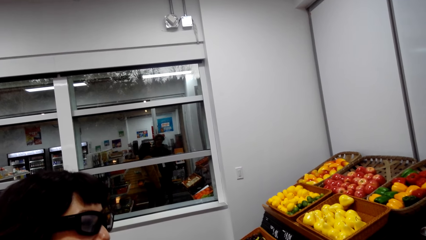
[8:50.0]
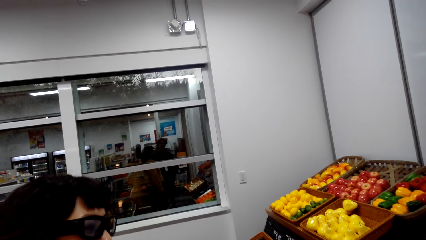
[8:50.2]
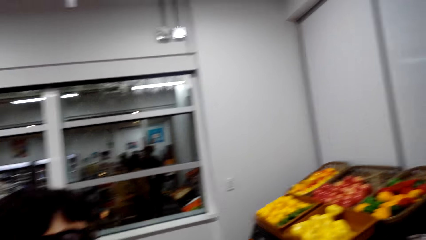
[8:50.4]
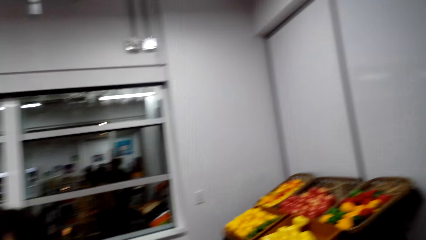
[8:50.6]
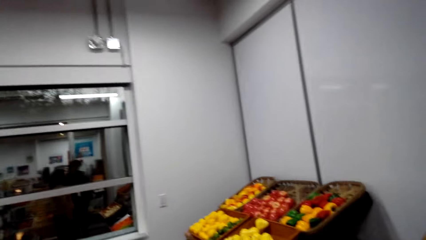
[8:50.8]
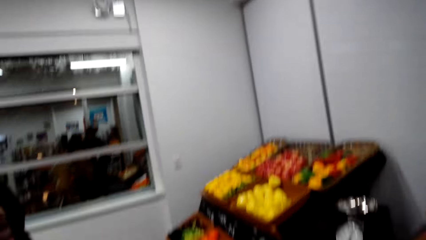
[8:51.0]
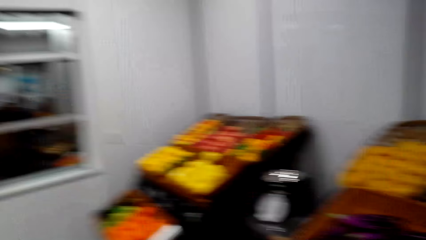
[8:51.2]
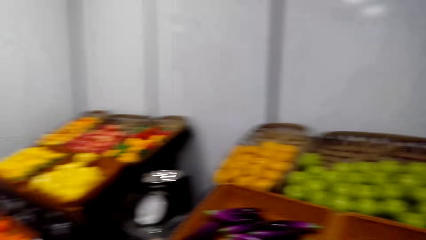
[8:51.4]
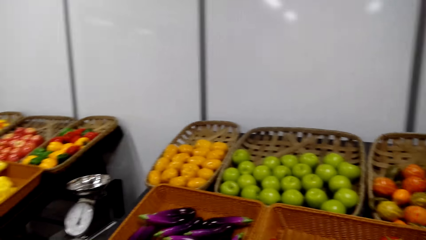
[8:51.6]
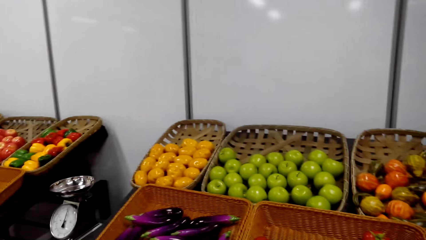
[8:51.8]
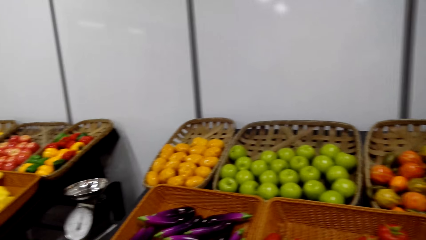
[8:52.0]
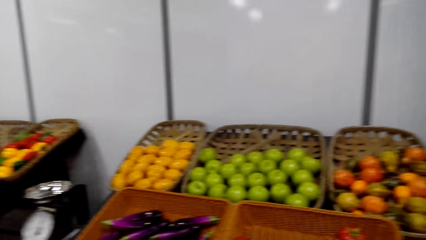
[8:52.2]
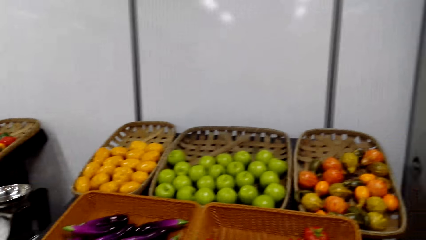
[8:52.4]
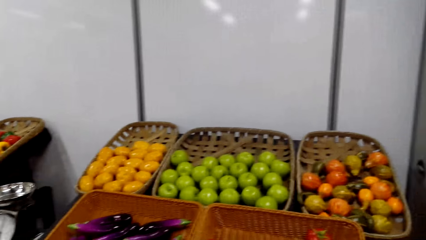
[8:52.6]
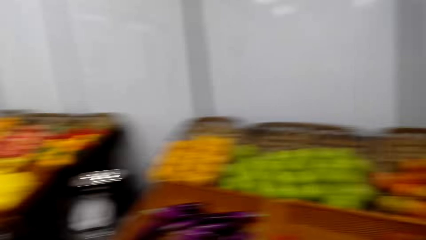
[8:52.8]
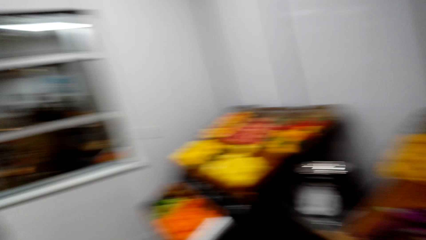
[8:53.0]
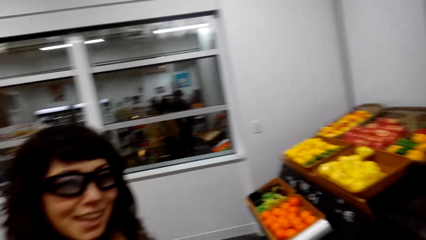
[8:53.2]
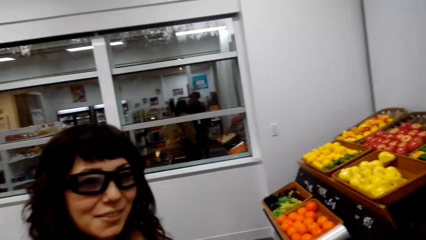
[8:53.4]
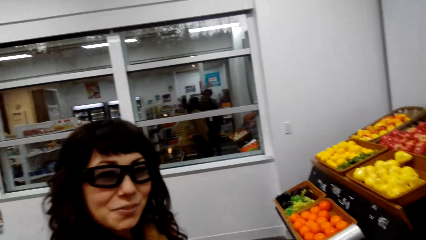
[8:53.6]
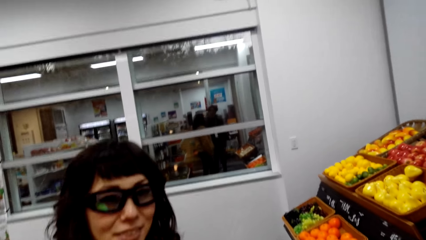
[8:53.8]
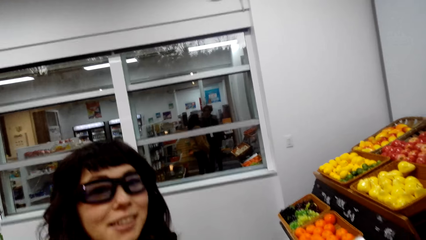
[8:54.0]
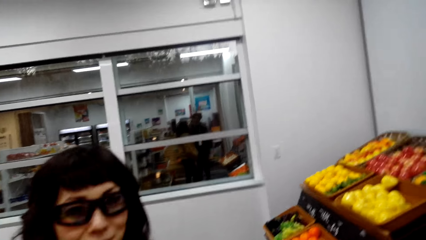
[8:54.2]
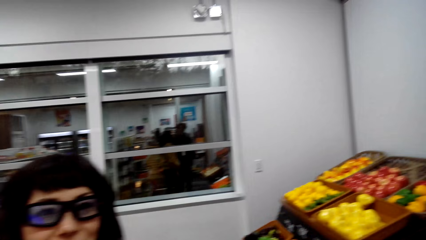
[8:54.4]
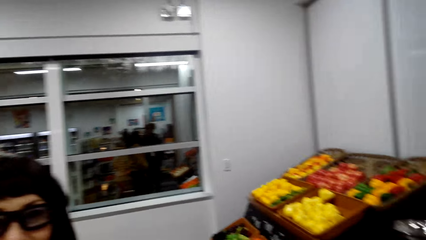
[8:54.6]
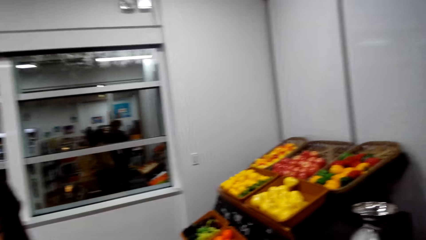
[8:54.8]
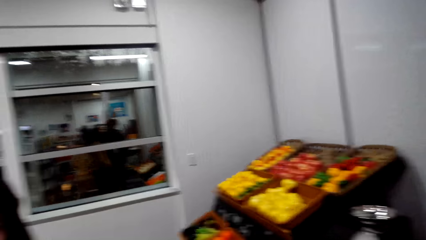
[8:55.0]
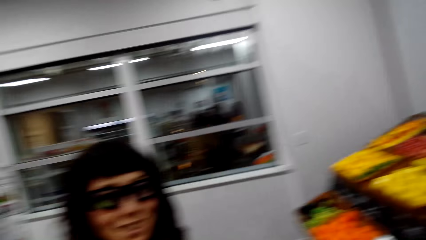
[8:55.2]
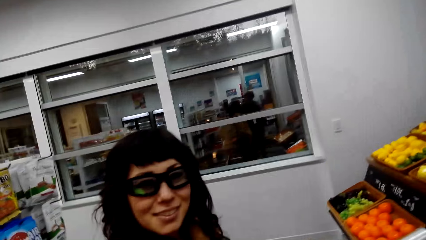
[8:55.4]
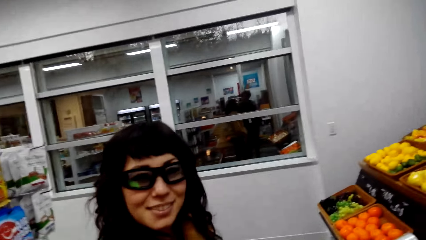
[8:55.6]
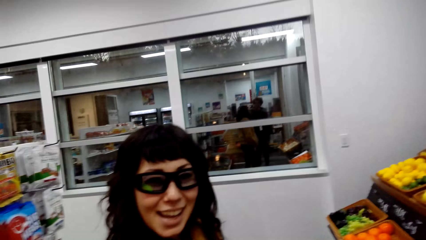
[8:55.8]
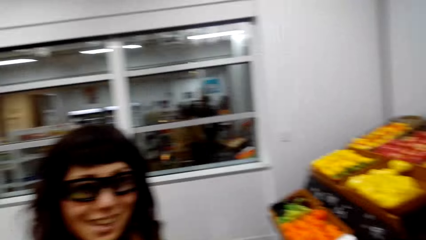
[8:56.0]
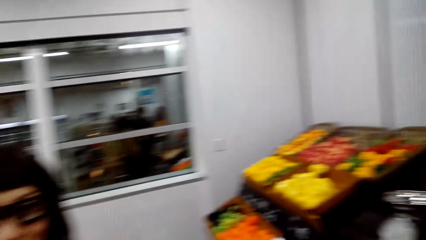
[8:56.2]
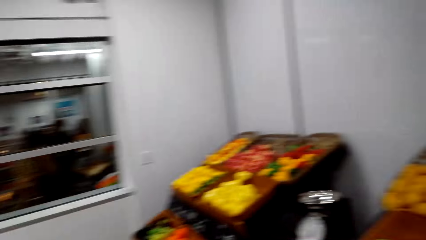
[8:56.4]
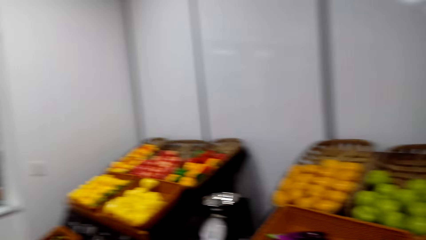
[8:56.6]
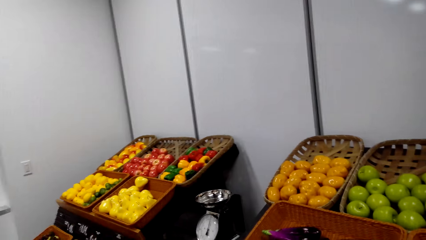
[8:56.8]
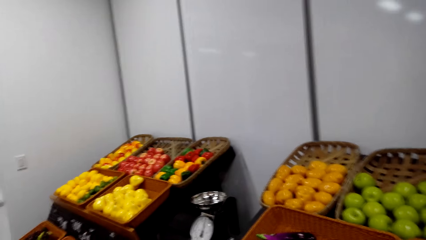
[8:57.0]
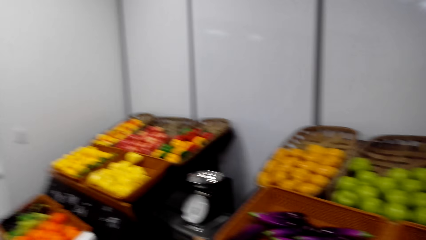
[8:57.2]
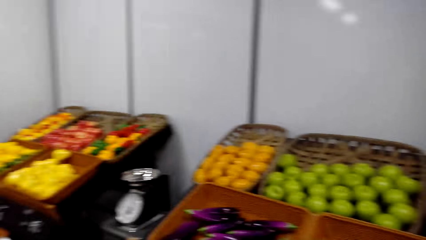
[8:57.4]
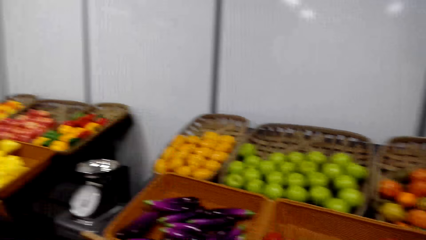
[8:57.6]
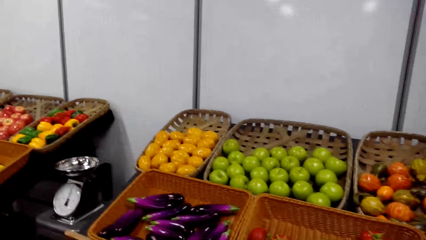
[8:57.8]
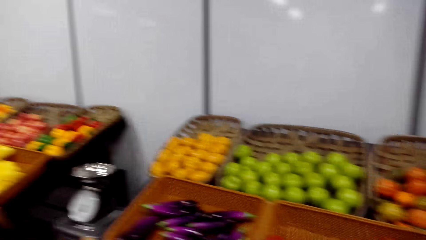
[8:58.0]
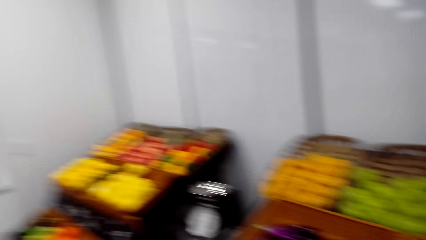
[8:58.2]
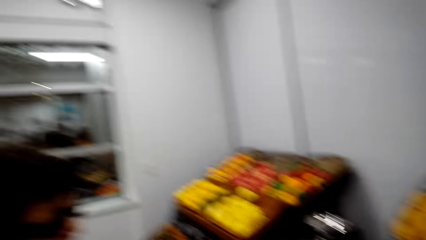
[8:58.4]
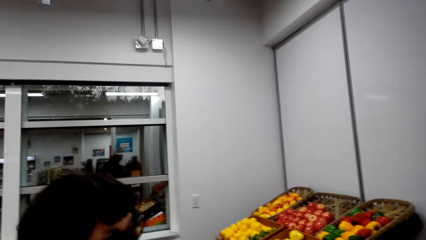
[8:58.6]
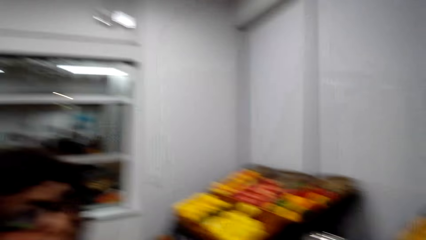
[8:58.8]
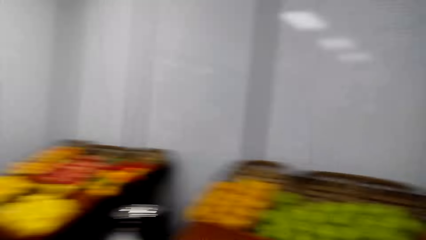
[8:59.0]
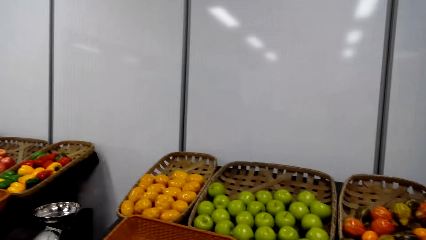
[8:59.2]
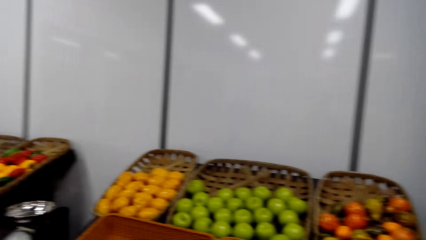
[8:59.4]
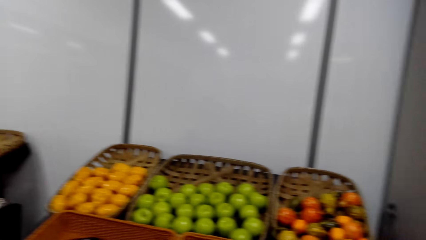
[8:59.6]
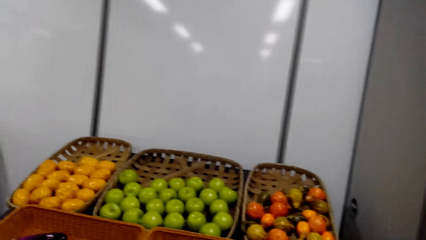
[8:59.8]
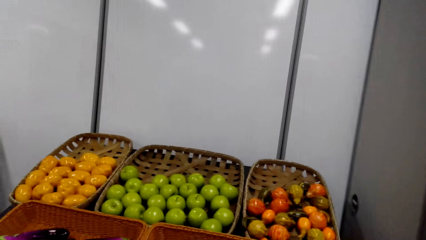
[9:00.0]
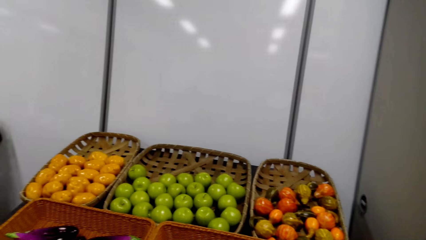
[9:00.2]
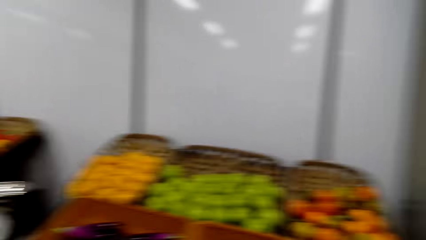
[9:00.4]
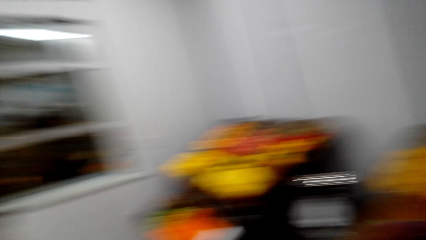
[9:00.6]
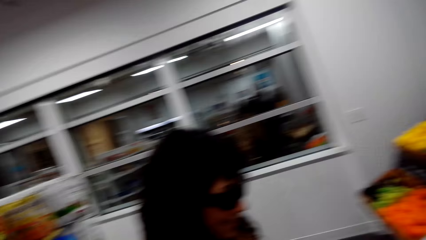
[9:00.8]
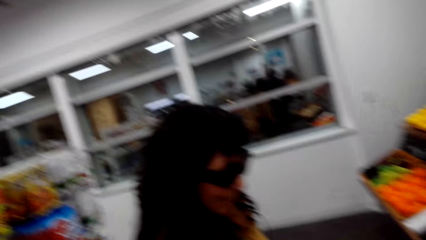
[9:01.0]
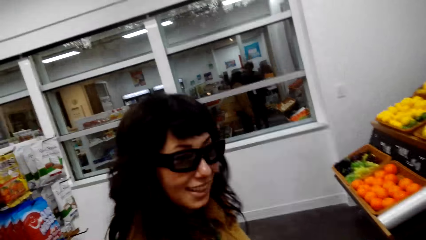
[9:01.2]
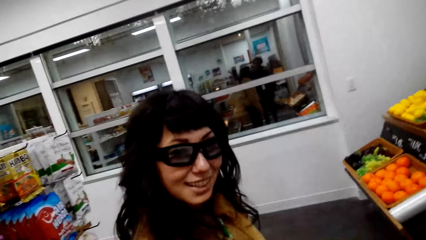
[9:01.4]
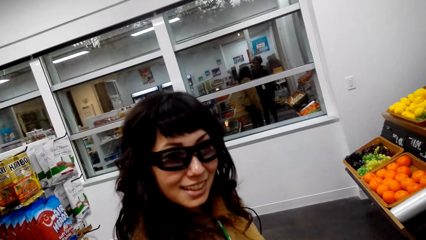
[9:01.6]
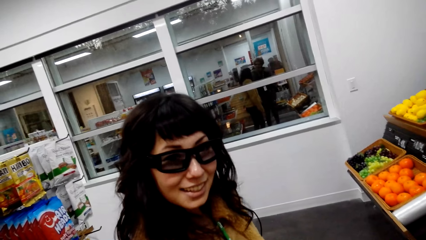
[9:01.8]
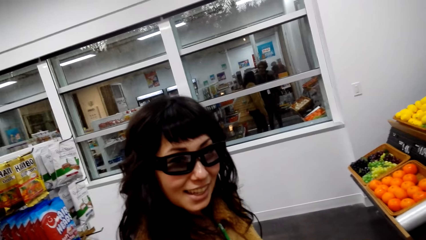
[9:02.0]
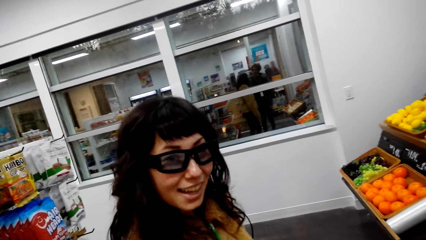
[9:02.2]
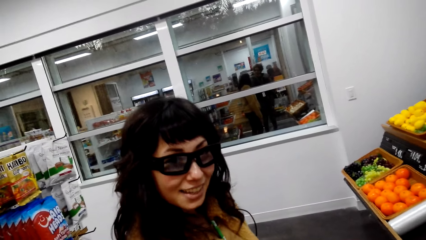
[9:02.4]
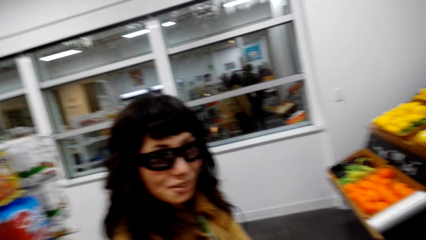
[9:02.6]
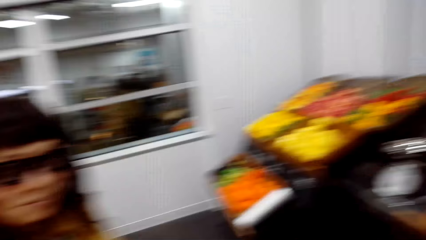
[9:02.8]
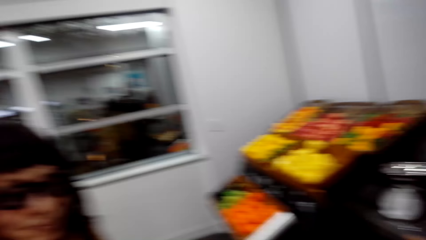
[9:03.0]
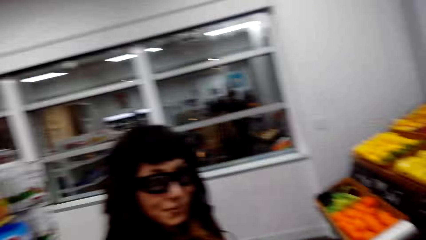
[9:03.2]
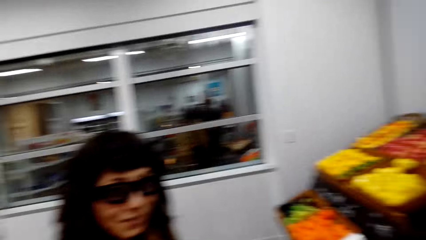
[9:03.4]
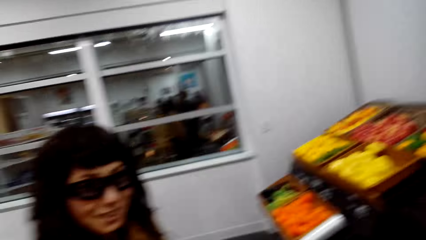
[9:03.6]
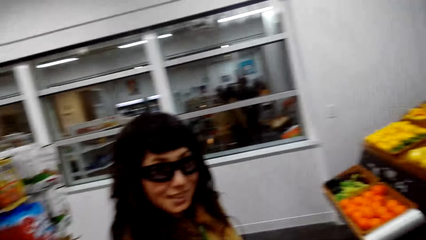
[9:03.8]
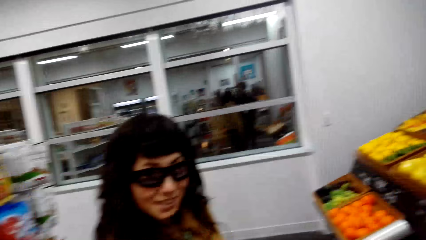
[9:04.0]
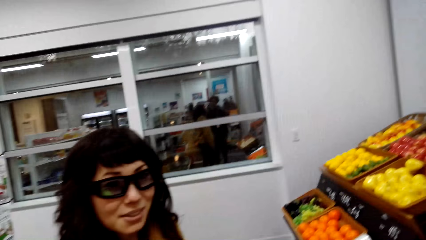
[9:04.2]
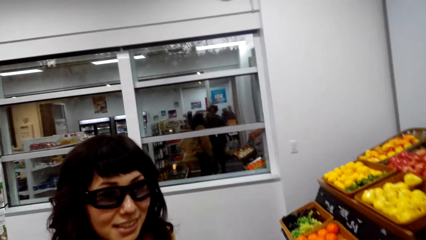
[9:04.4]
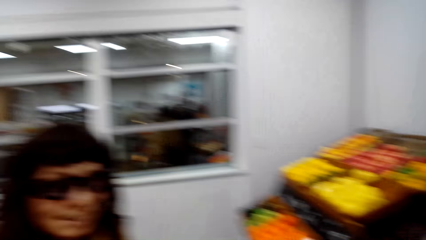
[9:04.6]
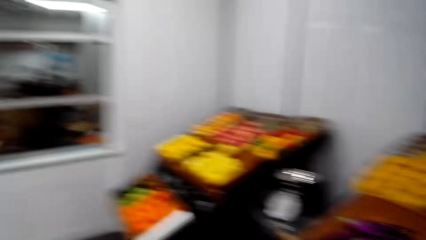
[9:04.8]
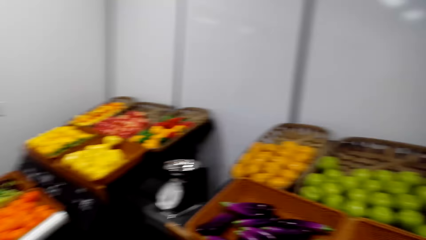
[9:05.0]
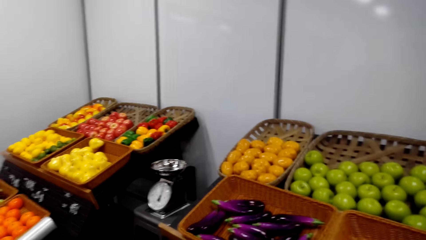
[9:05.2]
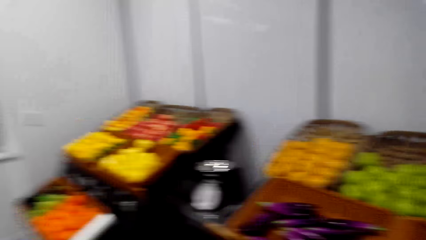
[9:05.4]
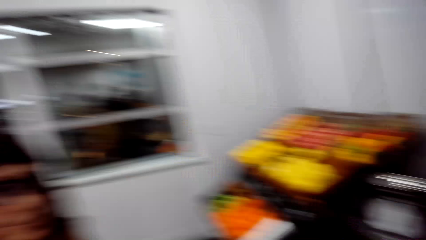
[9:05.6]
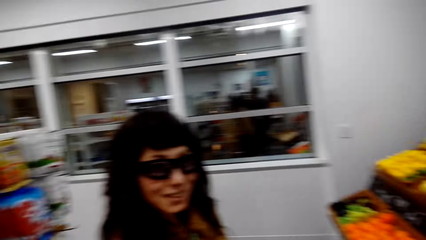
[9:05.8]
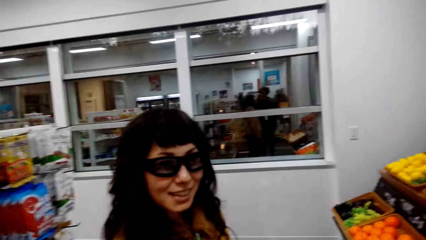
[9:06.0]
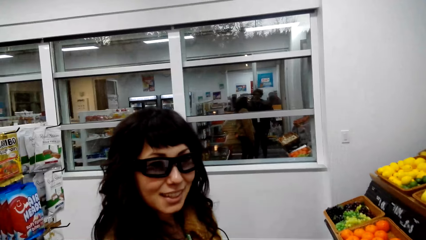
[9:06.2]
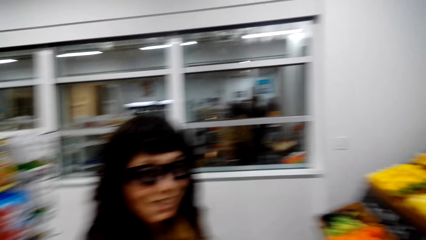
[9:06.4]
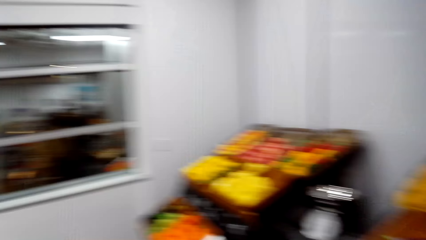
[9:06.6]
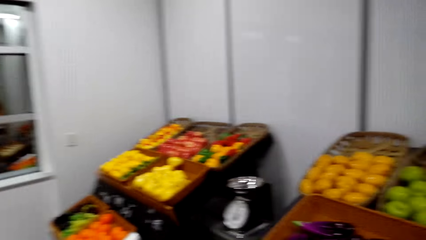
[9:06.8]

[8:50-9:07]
The camera wearer looks at the fruits. A person talks with the camera wearer.
